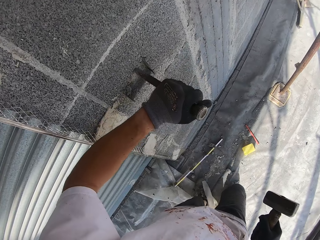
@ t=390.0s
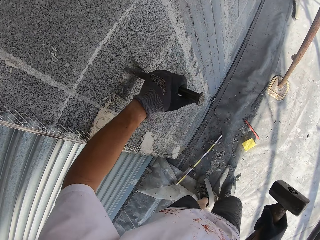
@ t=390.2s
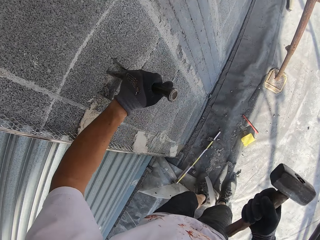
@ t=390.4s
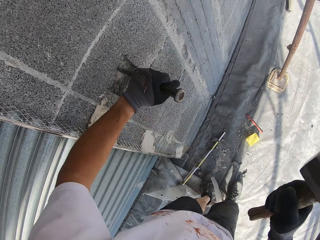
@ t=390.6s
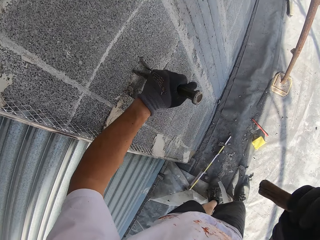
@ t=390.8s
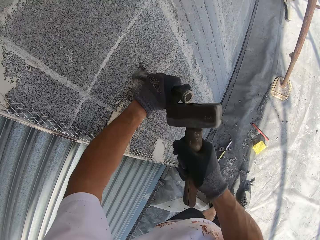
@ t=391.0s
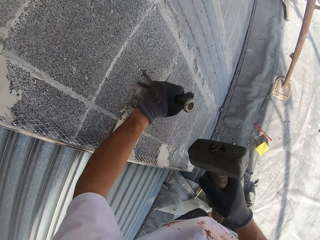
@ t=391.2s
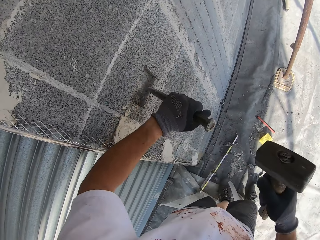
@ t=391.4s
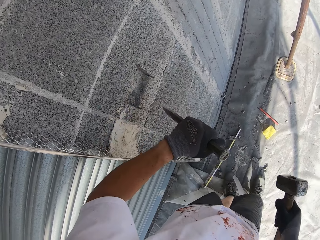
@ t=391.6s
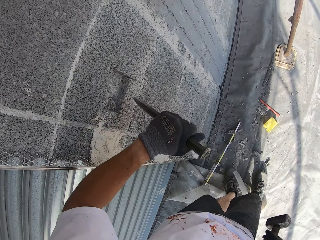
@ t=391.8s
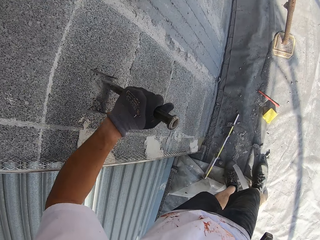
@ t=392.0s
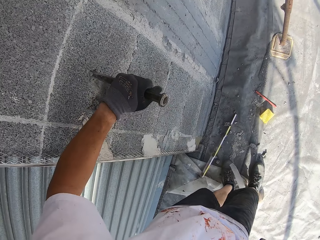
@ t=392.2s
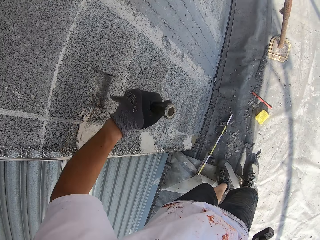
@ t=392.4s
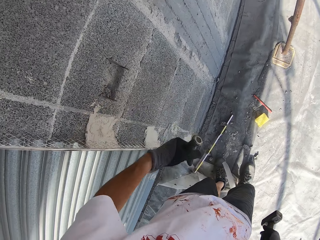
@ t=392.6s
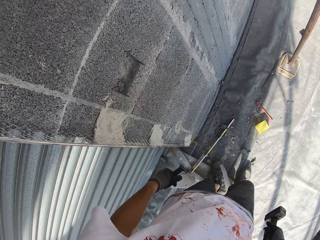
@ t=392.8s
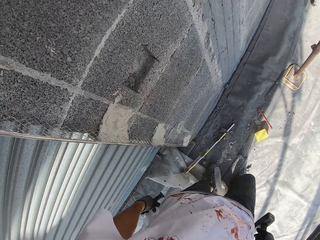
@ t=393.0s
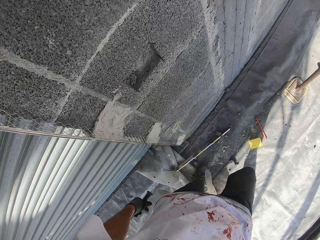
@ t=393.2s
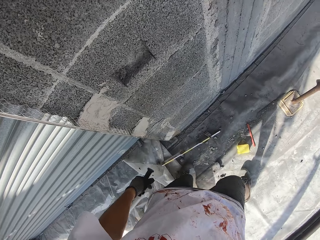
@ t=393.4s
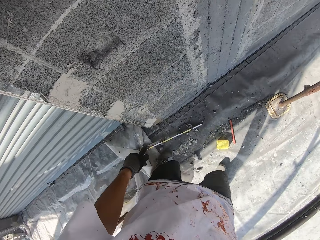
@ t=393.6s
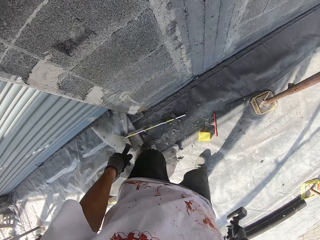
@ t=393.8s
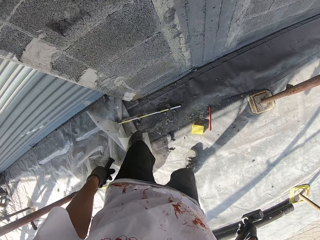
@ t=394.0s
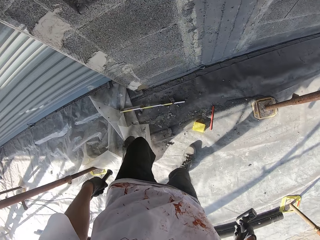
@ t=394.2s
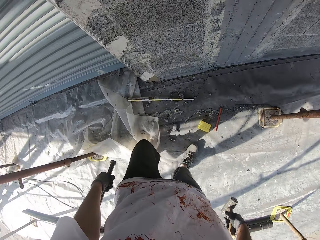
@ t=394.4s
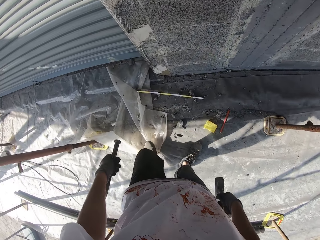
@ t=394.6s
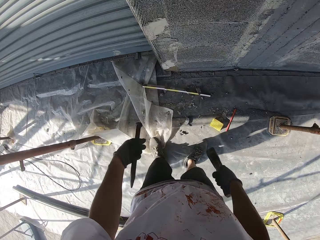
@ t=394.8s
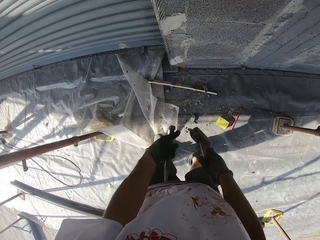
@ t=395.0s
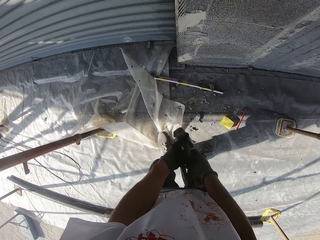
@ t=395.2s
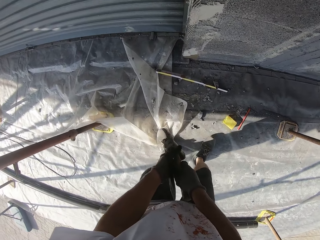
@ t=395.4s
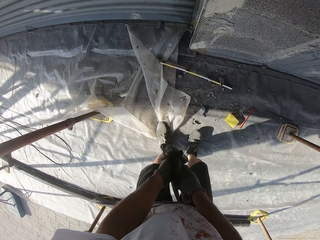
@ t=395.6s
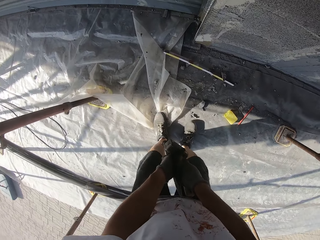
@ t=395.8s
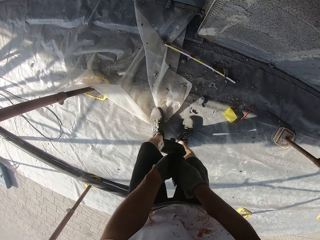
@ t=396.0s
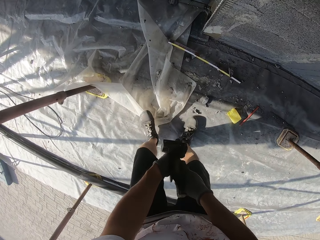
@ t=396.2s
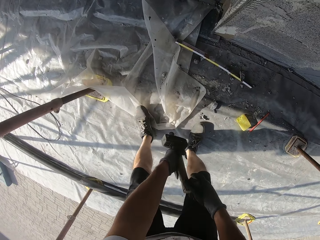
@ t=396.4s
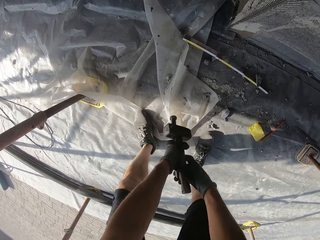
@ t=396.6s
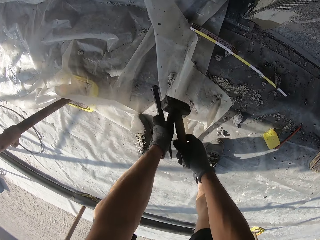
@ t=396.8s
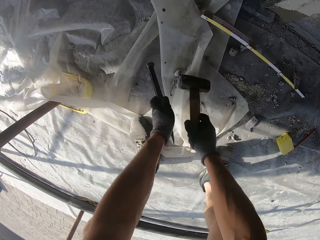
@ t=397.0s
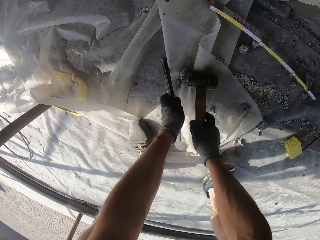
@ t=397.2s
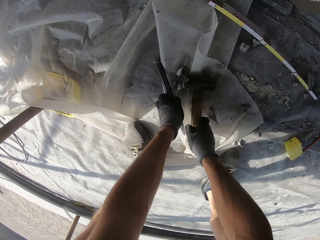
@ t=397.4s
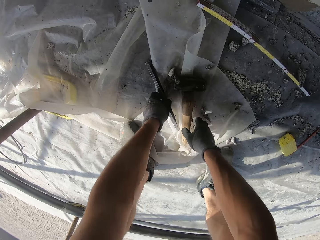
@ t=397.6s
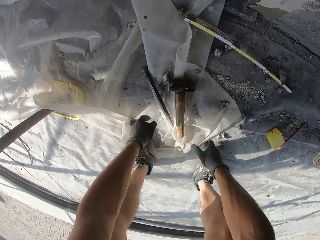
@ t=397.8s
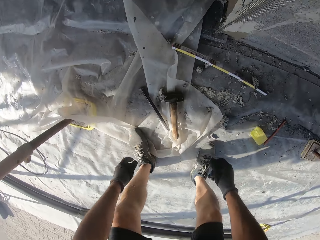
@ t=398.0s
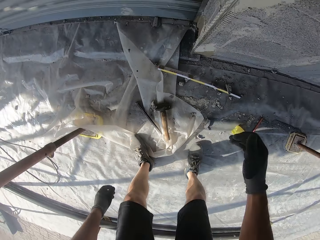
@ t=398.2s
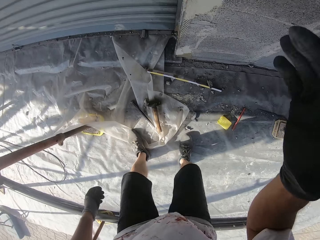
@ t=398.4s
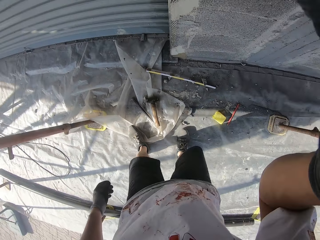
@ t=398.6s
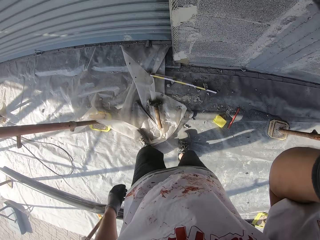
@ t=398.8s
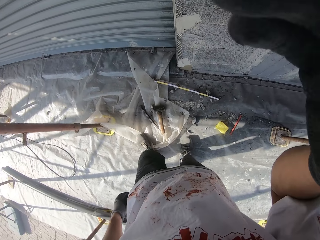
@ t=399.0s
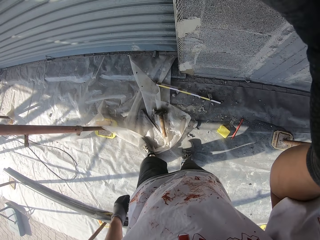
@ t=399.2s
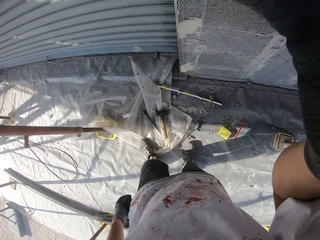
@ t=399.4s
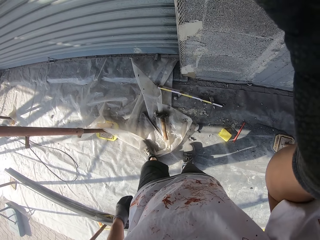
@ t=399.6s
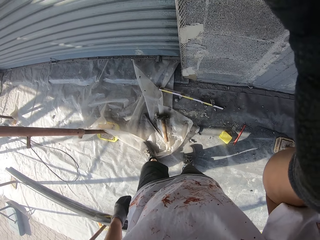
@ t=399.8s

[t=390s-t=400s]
The camera wearer places the chisel within the hole on the wall. He hits the chisel with the hammer in his right hand. He lifts the chisel from the wall. He places the chisel within the hole on the wall. He touches the hole with the chisel. He lifts the chisel from the wall. He drops his hand. He moves sideways, away from the wall. He holds the chisel and holds the hammer. He puts the chisel and hammer in his left hand. He bends over the ground. He takes the hammer with his right hand. He places the chisel and hammer on a nylon on the floor. He stands beside the wall. He raises his hand up. He touches the camera.
